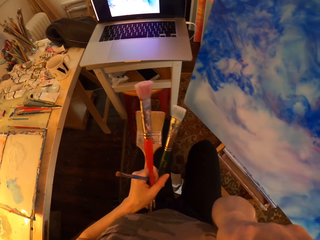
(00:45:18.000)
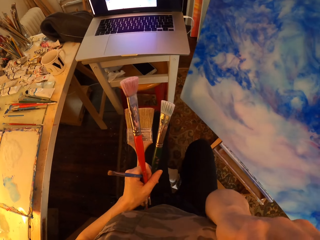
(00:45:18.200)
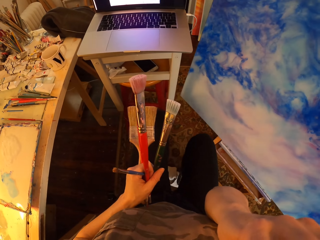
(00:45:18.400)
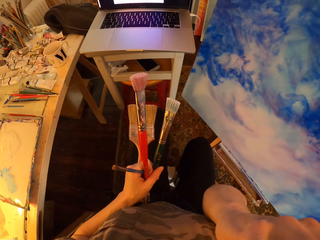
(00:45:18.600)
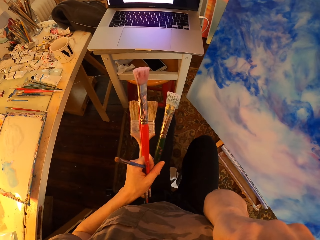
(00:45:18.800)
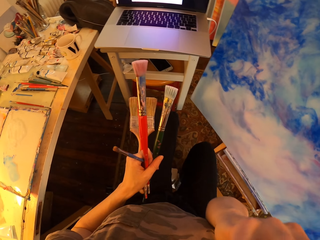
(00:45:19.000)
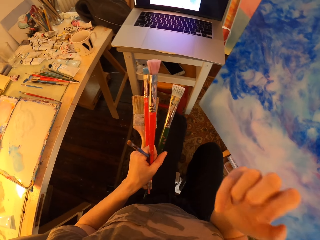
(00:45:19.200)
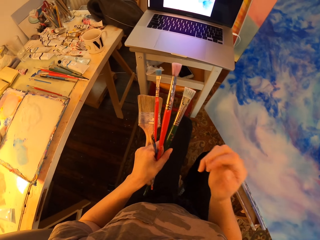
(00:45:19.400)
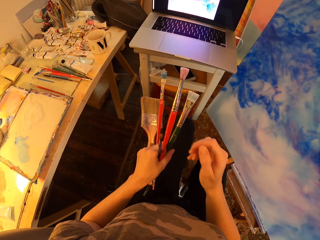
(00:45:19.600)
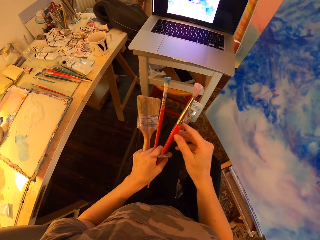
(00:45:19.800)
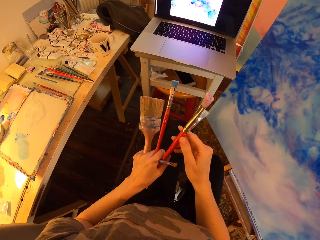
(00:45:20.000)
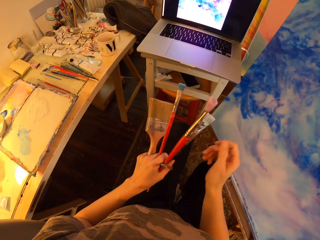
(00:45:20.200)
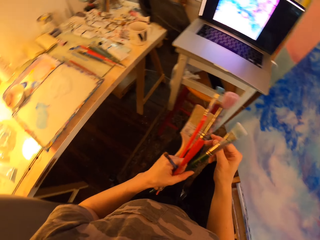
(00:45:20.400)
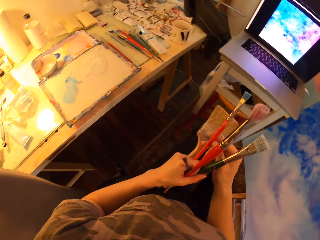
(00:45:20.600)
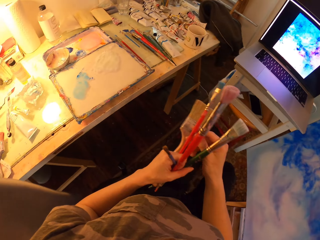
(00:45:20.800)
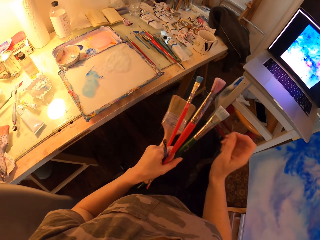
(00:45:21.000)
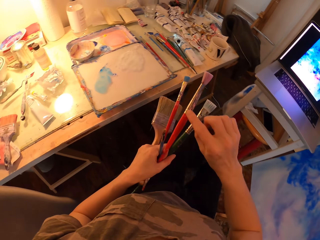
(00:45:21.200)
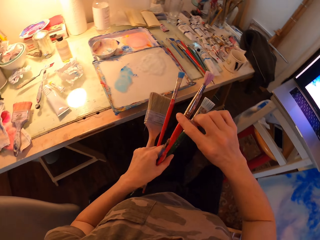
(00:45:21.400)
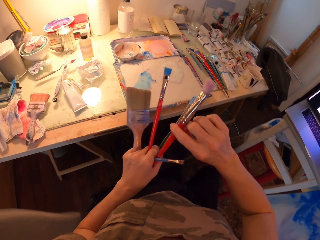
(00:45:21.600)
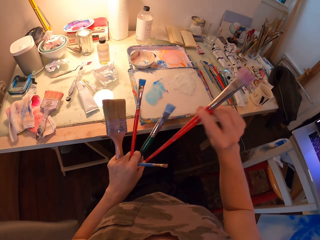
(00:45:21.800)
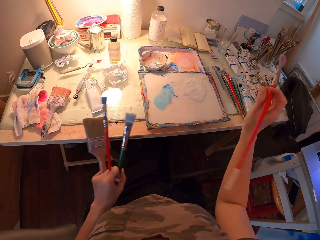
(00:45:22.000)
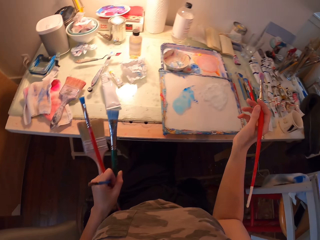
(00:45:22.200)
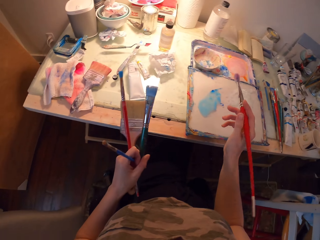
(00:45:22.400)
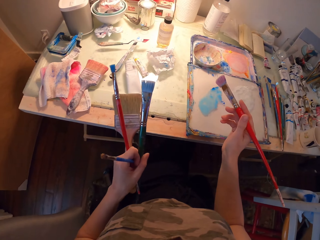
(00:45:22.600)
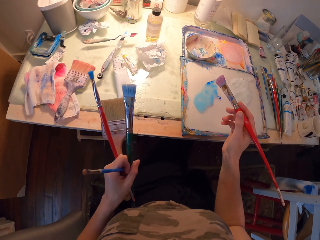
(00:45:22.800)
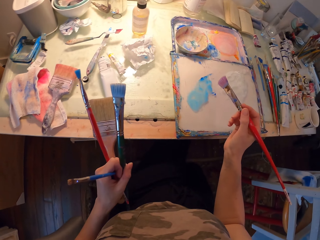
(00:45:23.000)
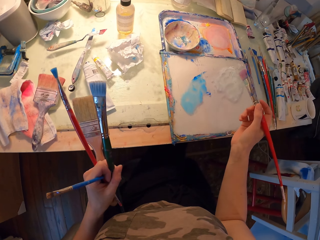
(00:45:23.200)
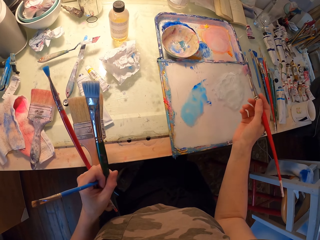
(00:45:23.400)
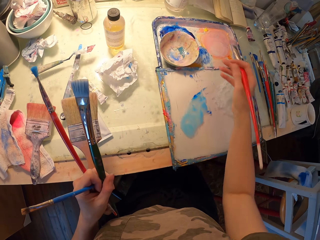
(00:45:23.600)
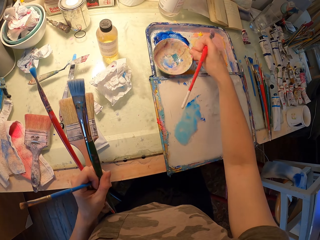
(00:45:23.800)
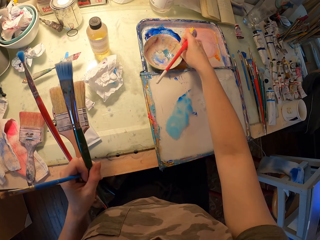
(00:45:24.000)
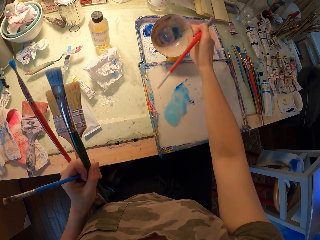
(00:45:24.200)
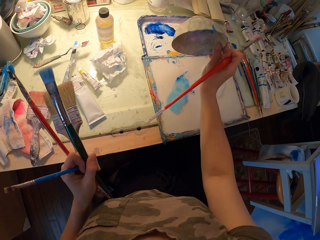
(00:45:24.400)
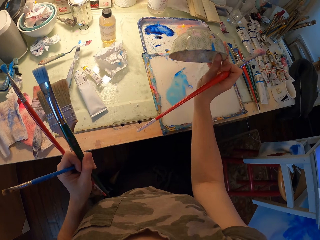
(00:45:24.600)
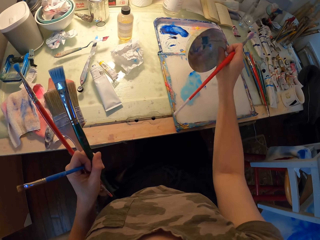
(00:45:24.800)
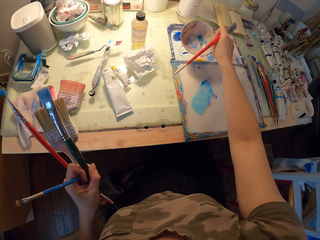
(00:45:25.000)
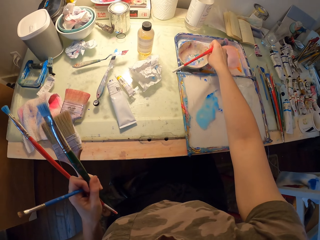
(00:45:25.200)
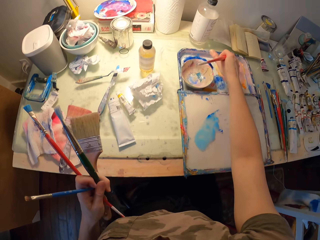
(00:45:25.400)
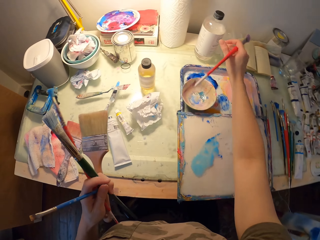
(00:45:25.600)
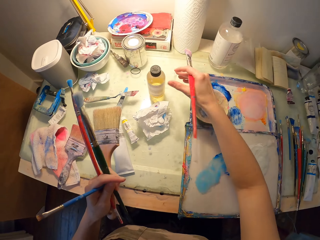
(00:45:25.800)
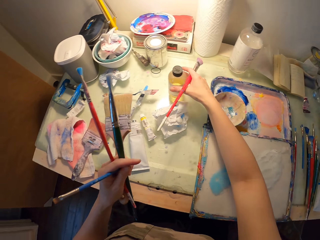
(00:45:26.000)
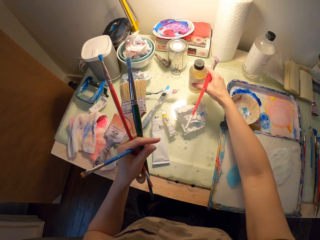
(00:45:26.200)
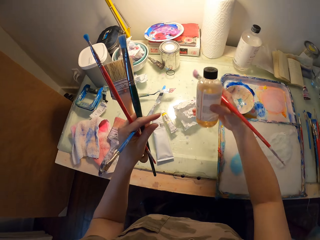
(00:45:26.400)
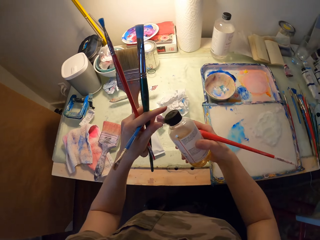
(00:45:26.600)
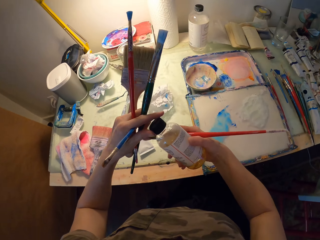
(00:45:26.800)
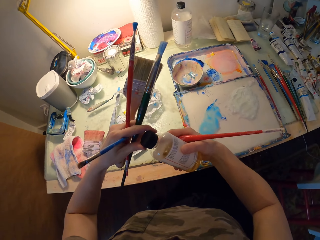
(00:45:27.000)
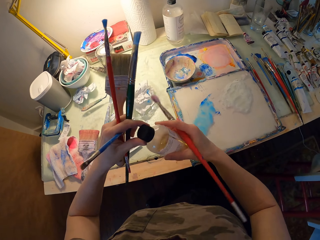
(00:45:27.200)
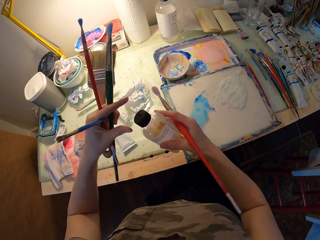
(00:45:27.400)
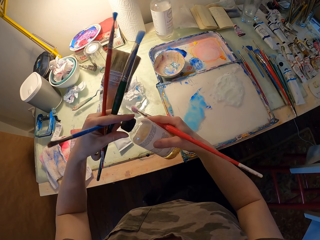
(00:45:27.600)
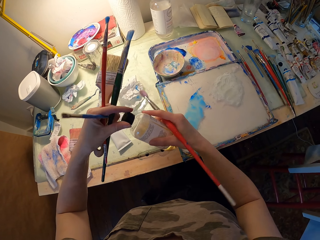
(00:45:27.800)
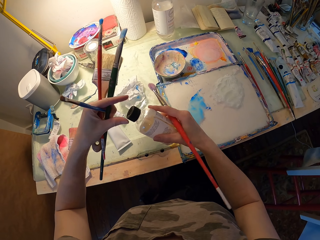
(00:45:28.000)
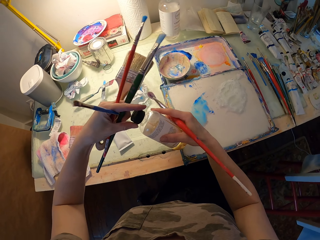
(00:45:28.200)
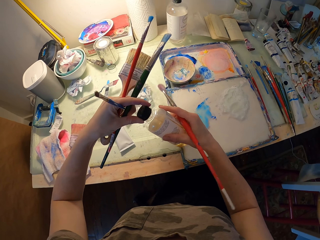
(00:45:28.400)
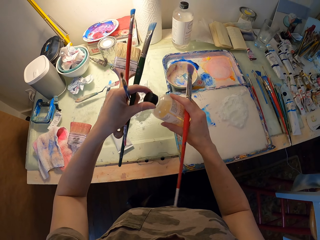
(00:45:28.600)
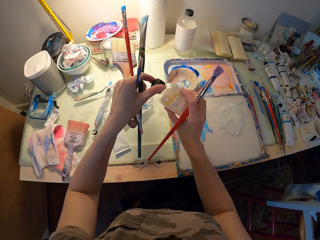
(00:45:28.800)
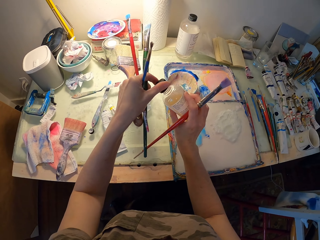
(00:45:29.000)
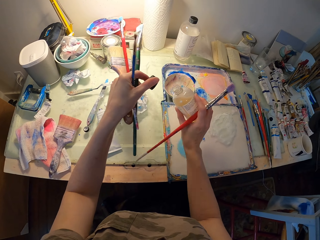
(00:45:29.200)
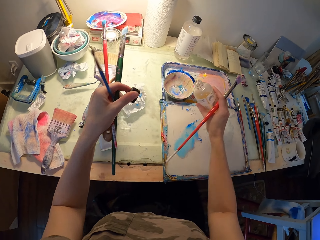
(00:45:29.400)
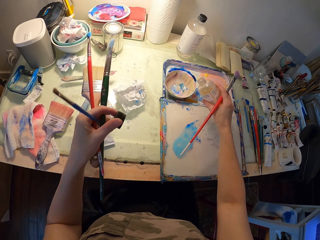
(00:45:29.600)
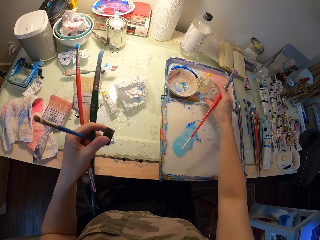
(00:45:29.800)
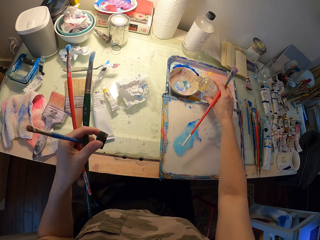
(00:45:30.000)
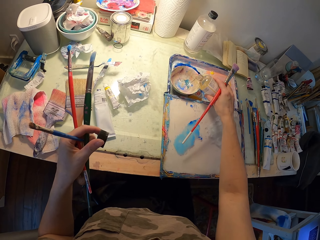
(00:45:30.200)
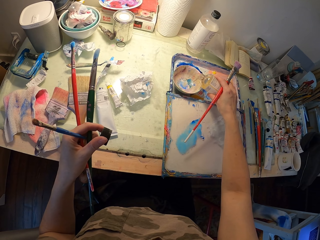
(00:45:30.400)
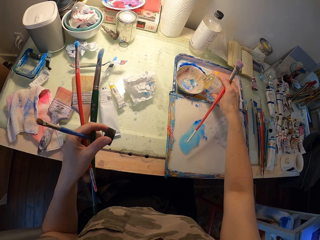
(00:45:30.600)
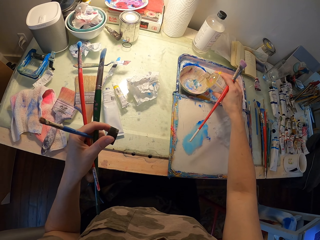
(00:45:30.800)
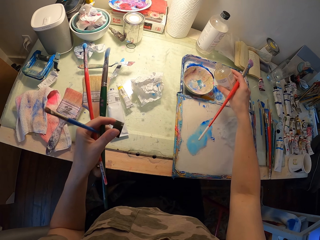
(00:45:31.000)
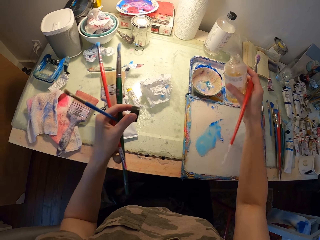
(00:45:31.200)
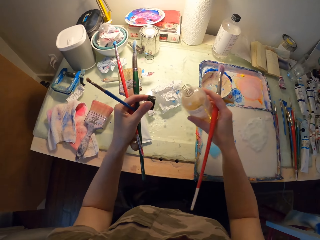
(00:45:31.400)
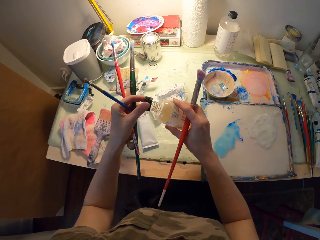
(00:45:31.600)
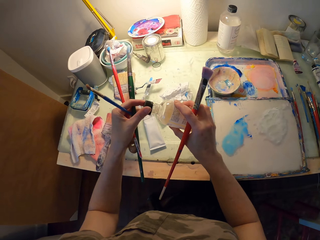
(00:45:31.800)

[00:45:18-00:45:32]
The camera wearer holds brushes. They pick a red brush from the left hand. They pick a bowl from the table, hold the brushes, and flip the bowl. They hold the brushes and put the bowl on the table. They pick a bottle of something from the table and hold the brushes. They open the bottle and hold the brushes. They hold the brushes and the lid and pour liquid in the bowl.

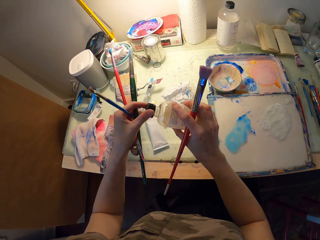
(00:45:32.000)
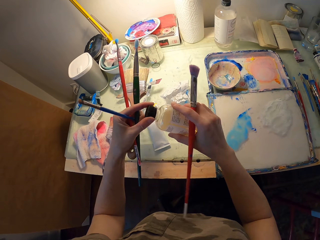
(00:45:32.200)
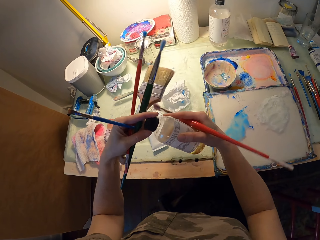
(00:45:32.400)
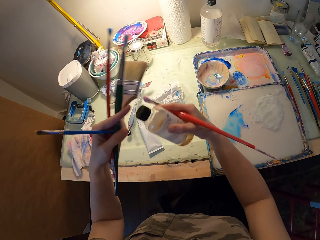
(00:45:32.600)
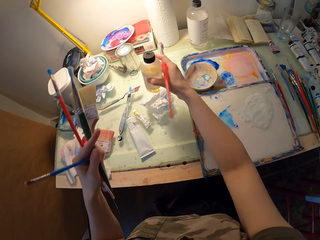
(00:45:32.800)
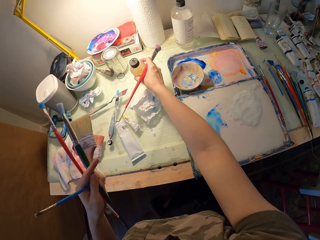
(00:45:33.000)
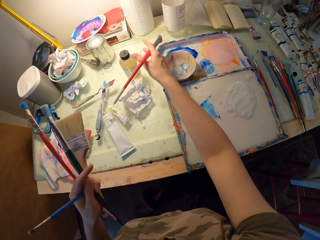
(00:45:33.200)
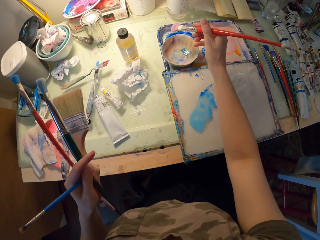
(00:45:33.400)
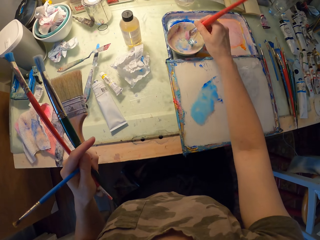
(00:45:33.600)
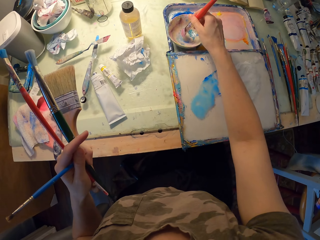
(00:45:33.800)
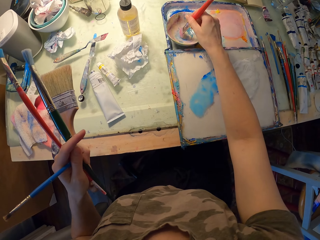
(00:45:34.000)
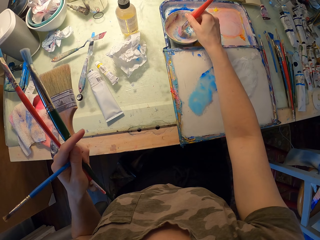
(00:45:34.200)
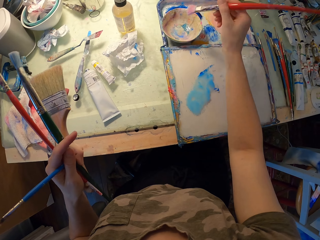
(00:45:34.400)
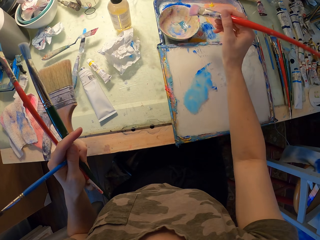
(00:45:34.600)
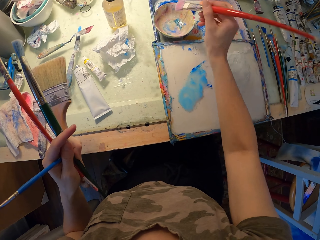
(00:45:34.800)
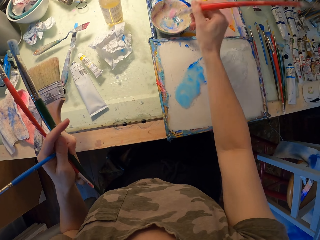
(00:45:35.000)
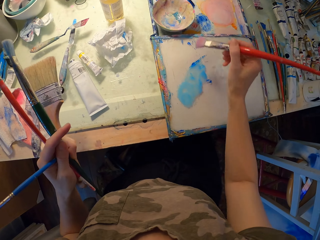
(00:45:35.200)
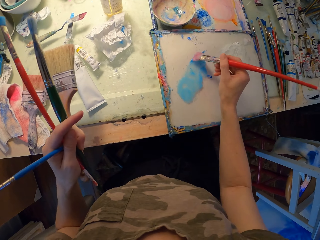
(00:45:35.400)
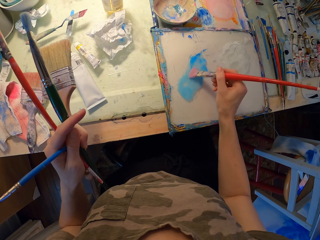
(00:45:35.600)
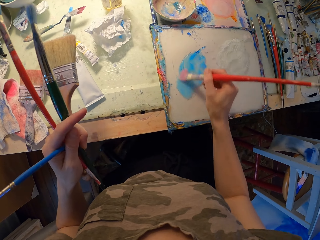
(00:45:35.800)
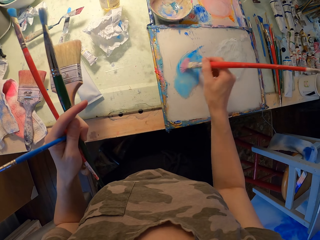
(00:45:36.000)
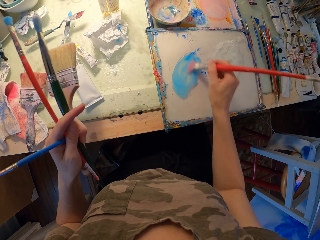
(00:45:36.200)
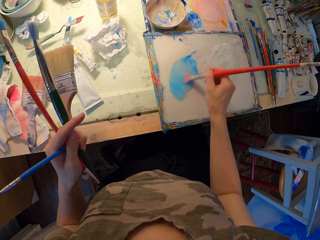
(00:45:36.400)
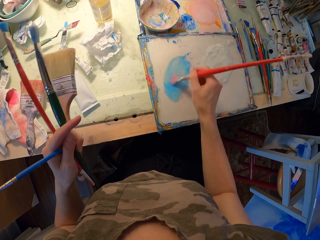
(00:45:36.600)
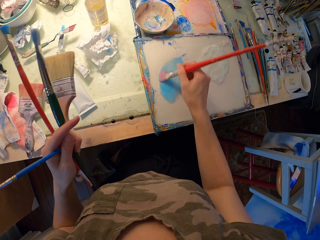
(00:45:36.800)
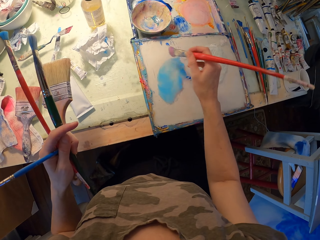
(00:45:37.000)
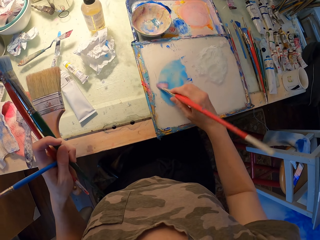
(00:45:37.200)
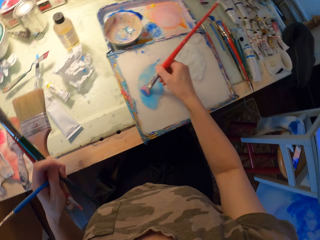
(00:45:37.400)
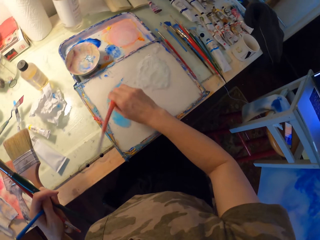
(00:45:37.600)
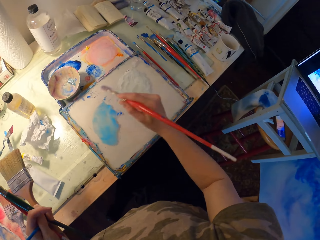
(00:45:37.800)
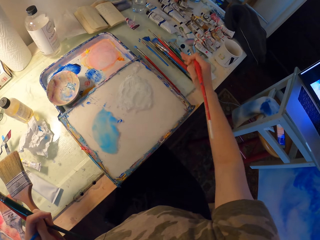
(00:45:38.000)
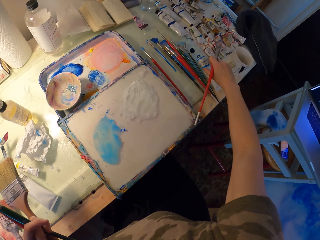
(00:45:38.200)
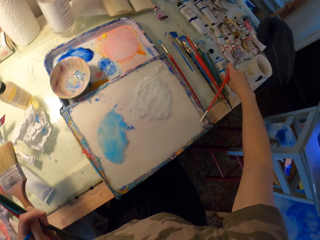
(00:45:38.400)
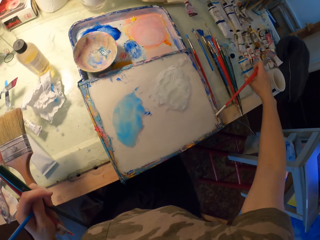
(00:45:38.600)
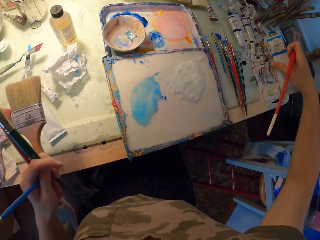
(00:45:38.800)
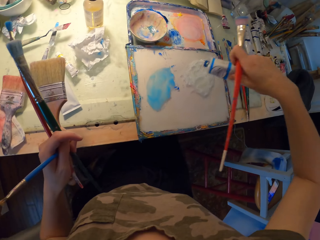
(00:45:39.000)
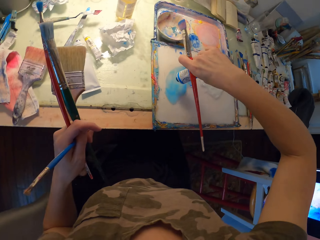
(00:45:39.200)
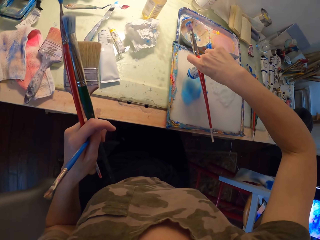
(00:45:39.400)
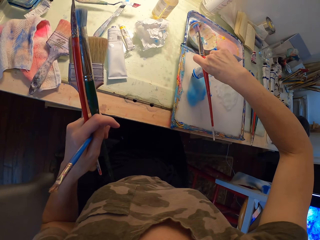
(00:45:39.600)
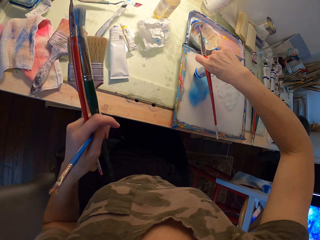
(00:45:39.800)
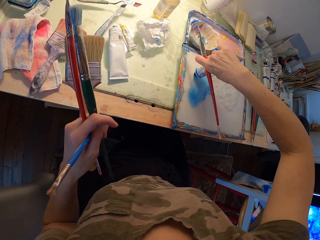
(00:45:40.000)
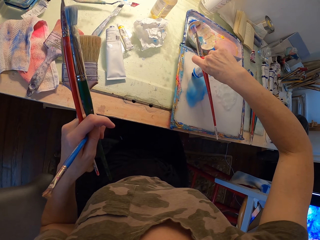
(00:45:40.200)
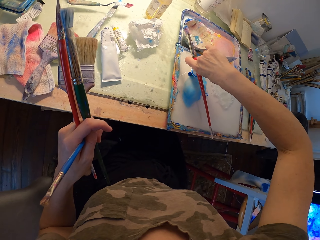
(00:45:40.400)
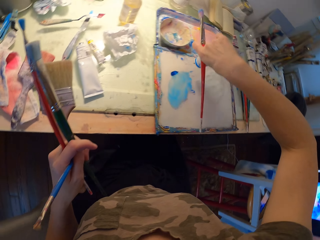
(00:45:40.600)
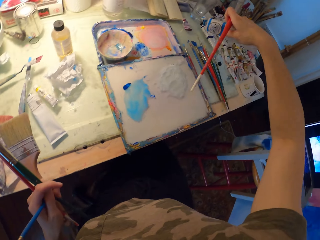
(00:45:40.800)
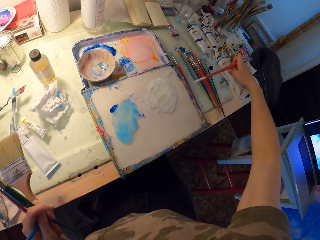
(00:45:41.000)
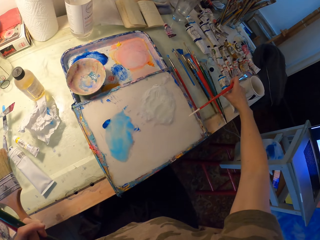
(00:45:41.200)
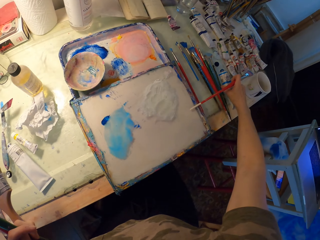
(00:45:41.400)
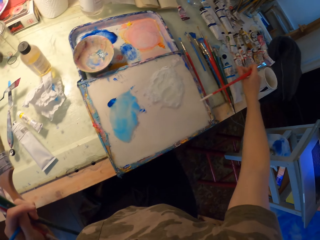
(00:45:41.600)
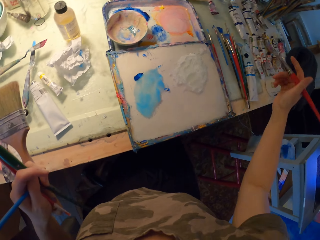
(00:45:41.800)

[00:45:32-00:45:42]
The camera wearer holds brushes. They close the bottle of something. They hold brushes. They put the bottle of something down on the table. They hold brushes. They dip the art brush inside the bowl, in the water color. They shake the art brush. They hold brushes. They do so again. They rub the art brush in paint. They grab acrylic paint. They hold brushes. They put a little acrylic paint on the tray. They hold brushes. They do so again. They put the acrylic paint on the table.
